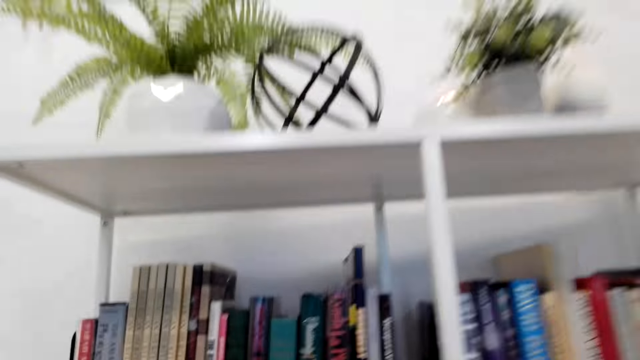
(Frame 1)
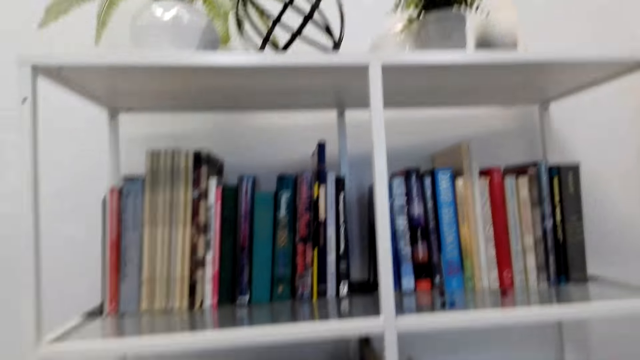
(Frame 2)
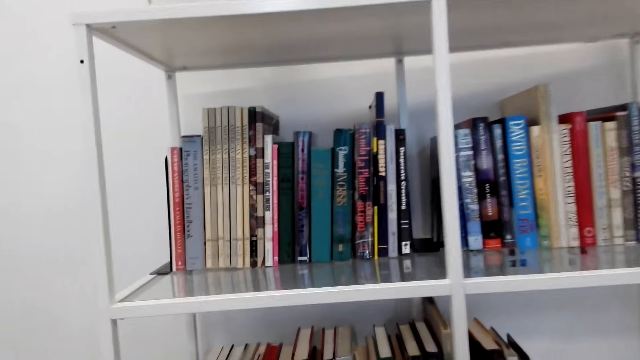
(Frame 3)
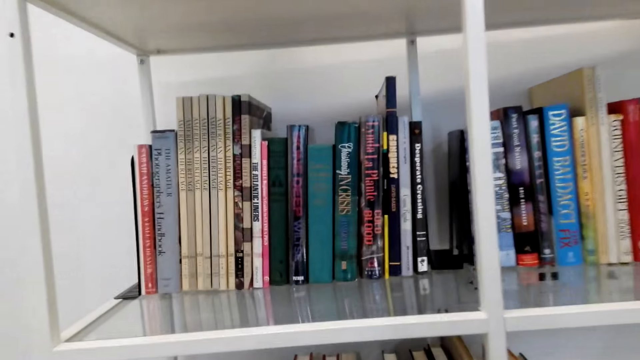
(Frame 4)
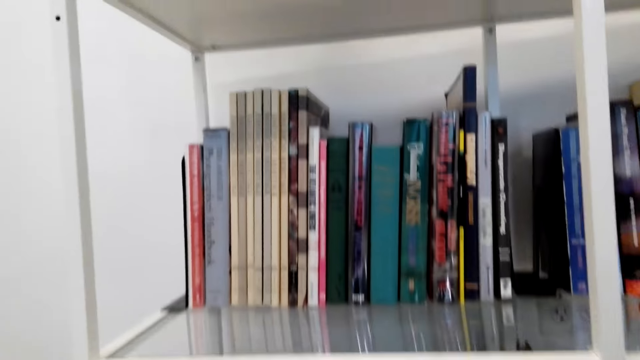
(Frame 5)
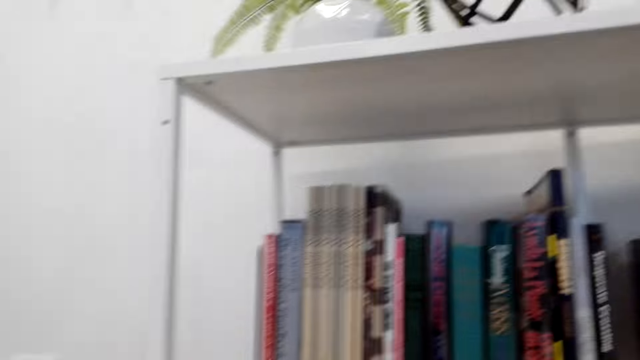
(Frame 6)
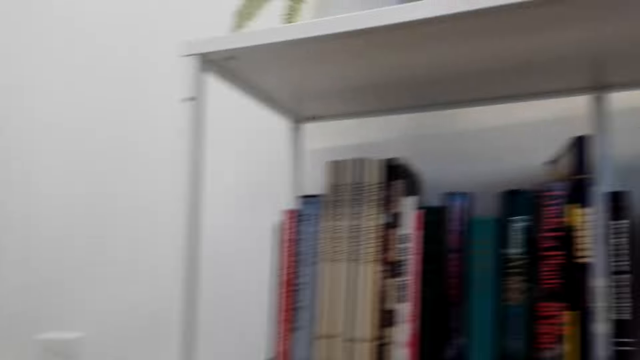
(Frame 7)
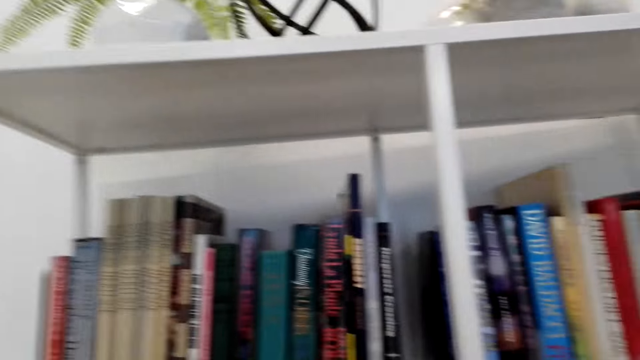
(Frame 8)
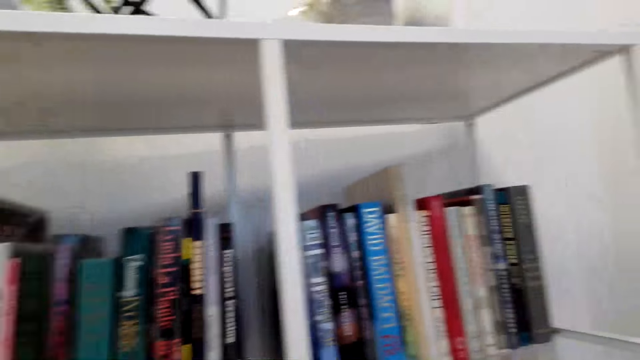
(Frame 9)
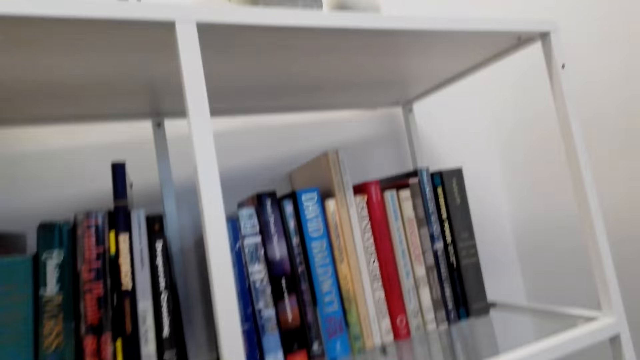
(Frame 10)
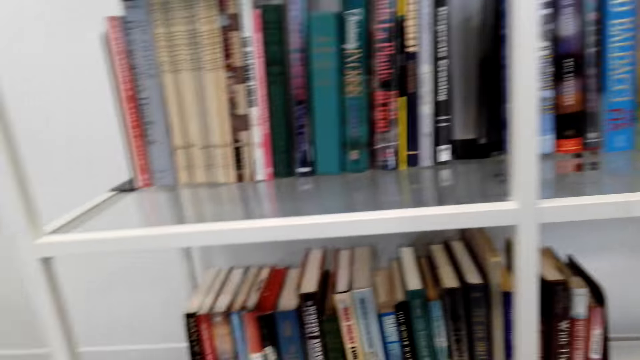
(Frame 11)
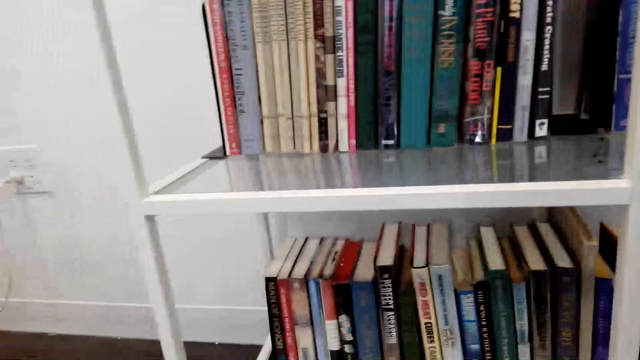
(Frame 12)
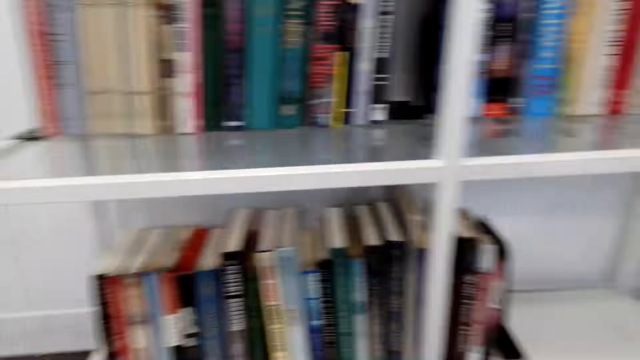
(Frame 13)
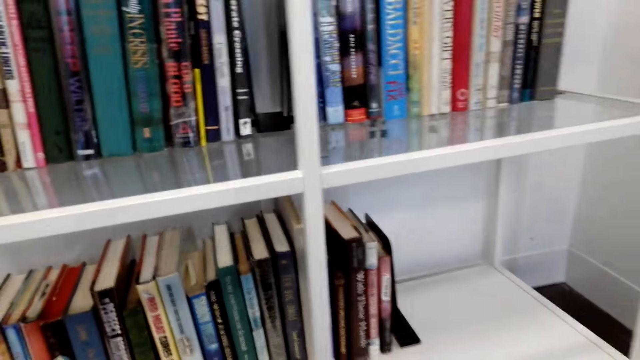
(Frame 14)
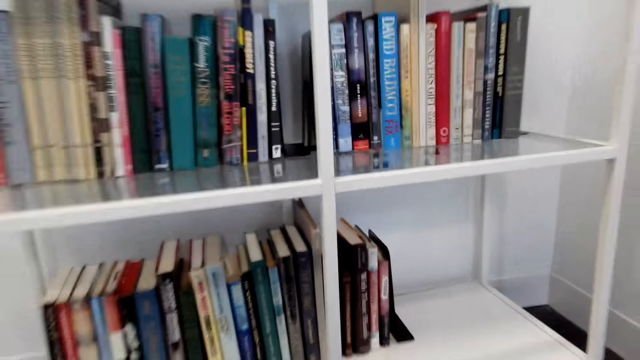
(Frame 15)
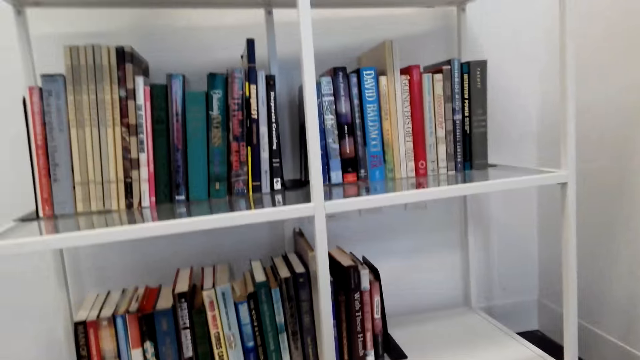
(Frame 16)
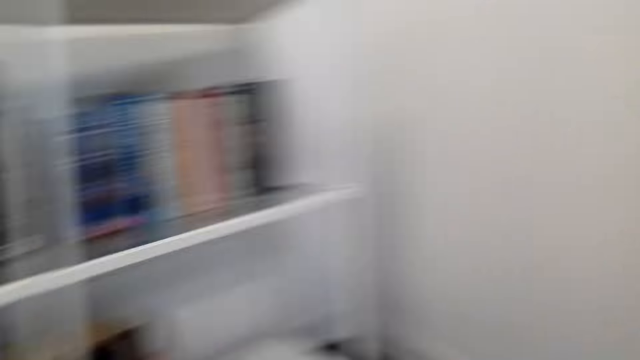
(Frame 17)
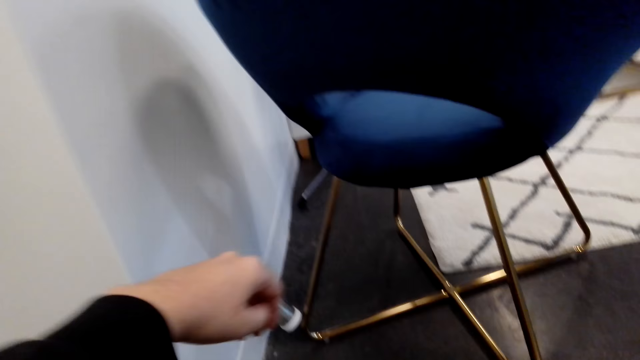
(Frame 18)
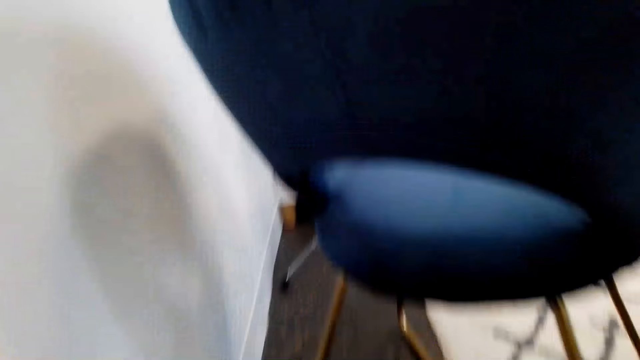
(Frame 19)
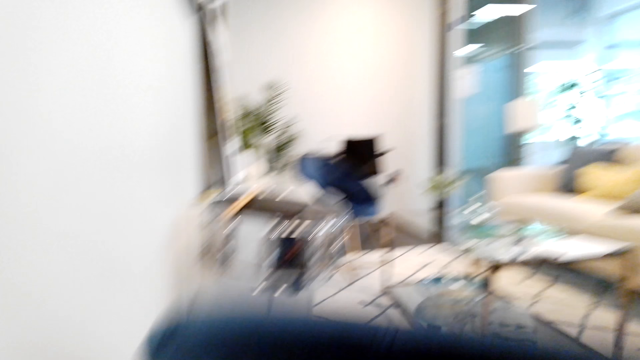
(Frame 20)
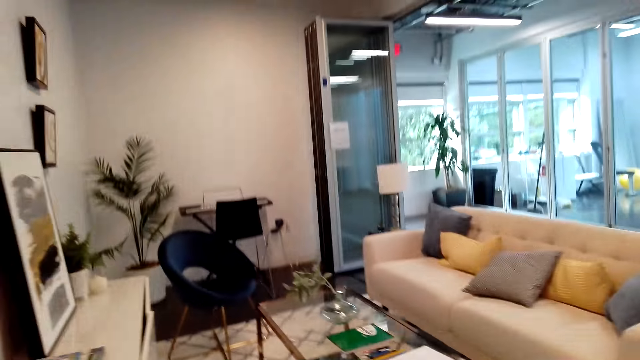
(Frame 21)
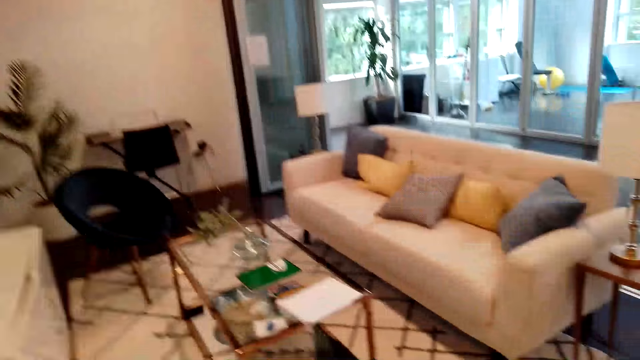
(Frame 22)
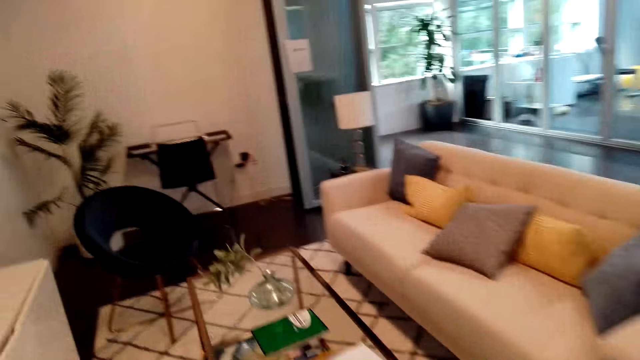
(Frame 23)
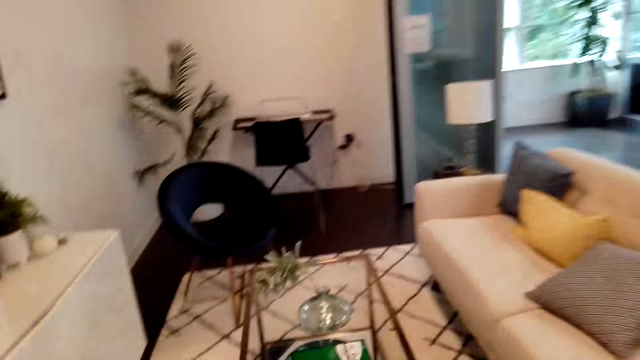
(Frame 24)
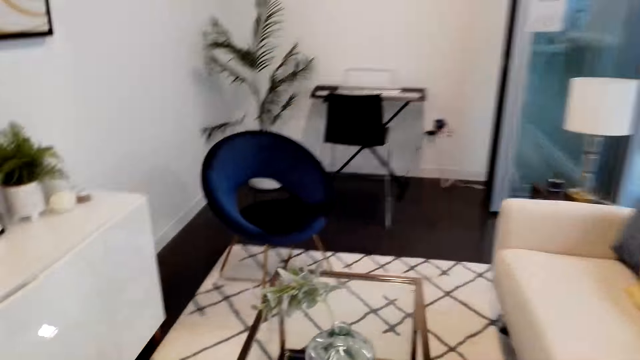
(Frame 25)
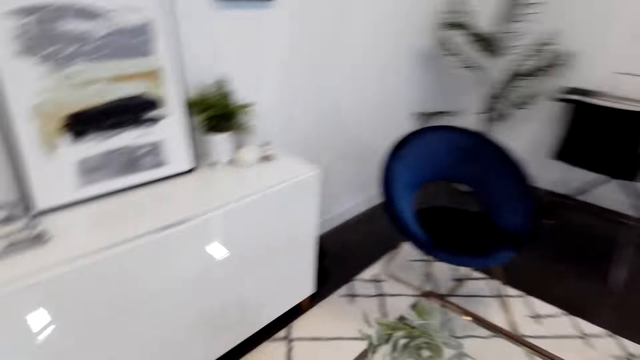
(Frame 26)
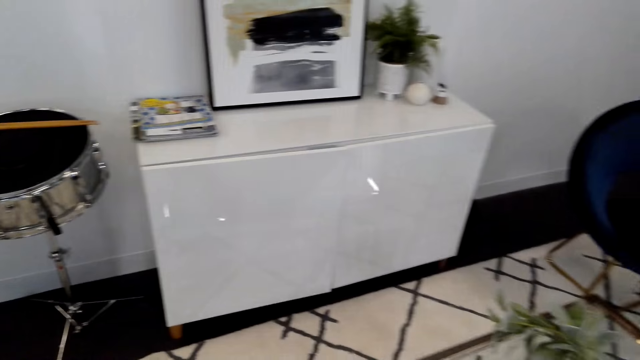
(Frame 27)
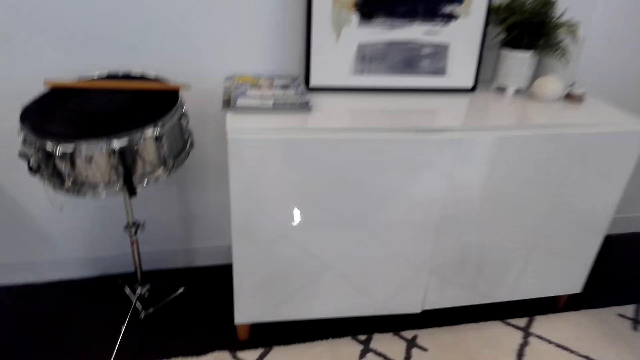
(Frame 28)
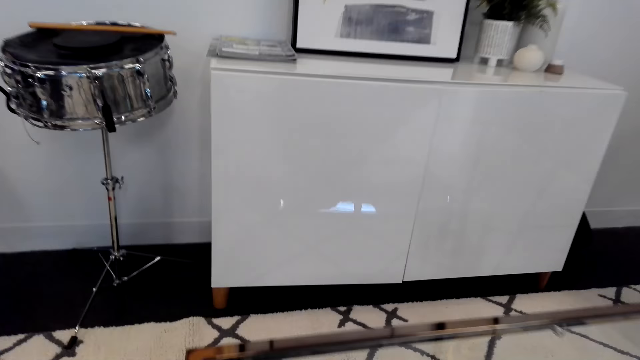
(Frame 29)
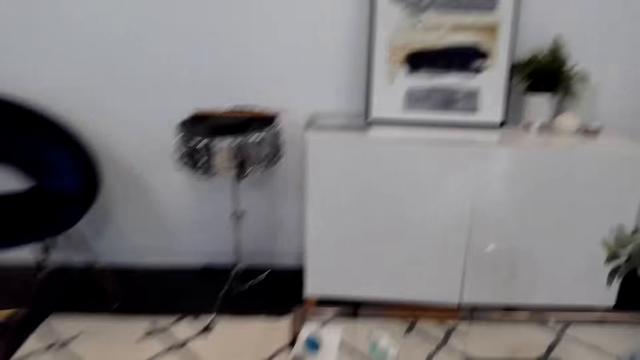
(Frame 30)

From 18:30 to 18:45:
The camera wearer stares at the books. They look at the shelf. They look around. They walk around the room. They look around.

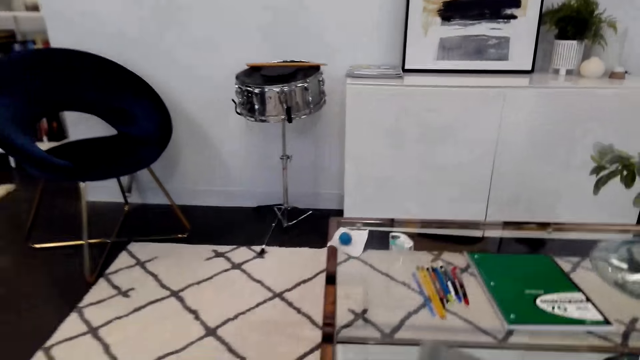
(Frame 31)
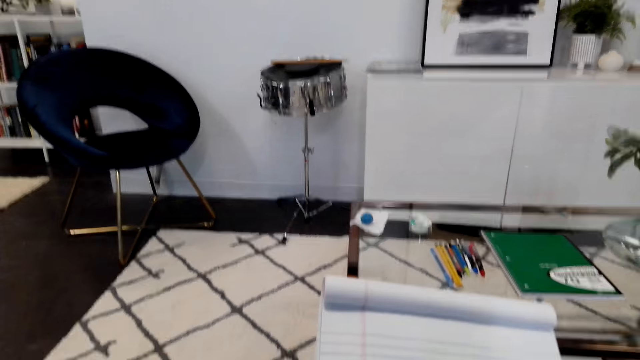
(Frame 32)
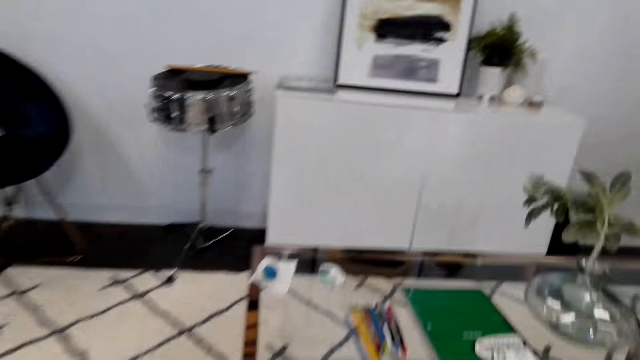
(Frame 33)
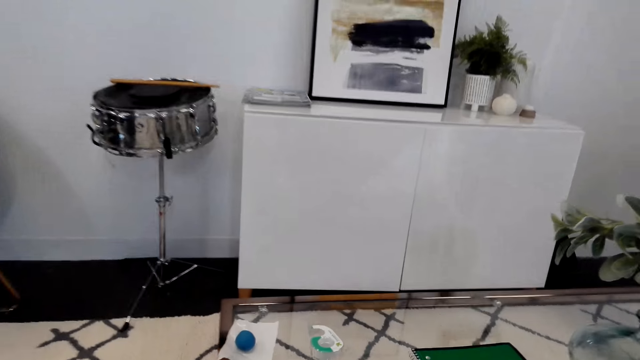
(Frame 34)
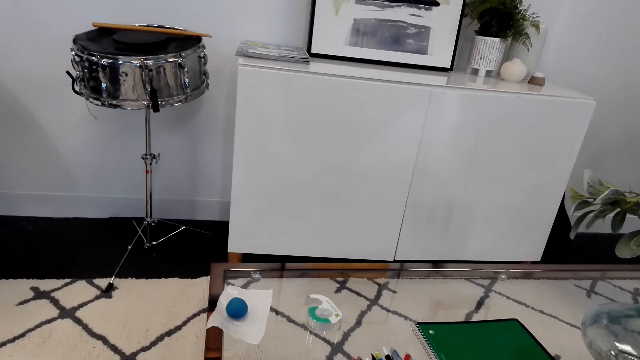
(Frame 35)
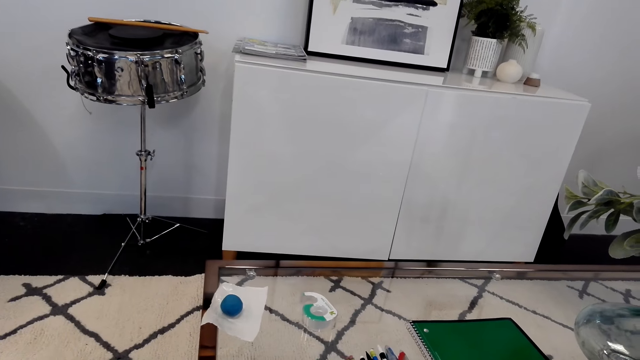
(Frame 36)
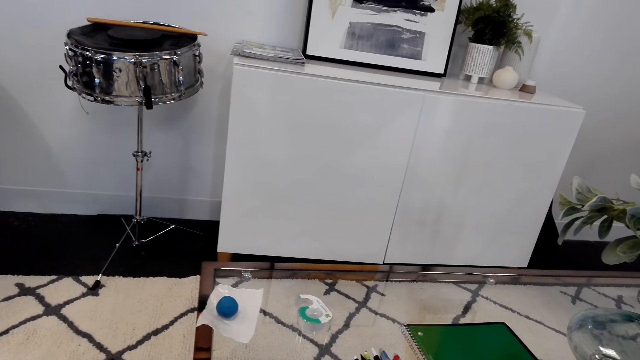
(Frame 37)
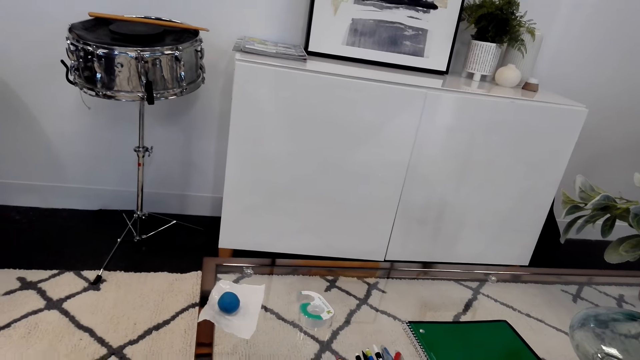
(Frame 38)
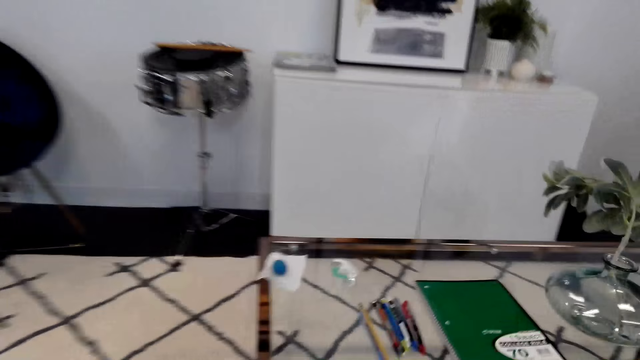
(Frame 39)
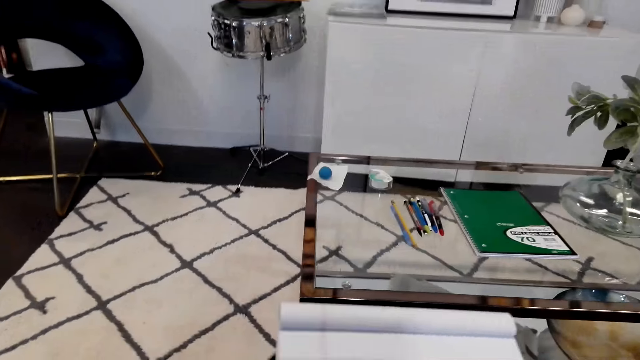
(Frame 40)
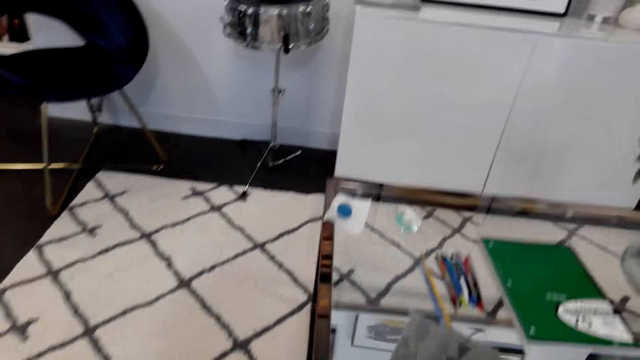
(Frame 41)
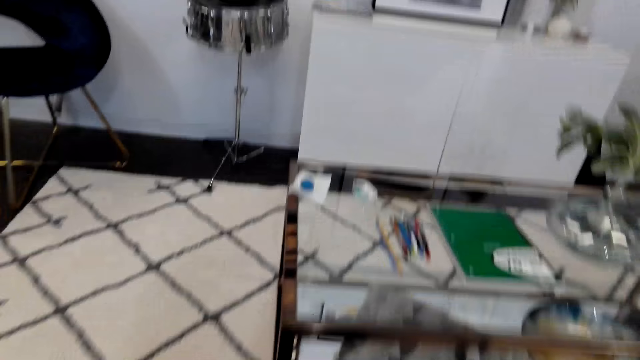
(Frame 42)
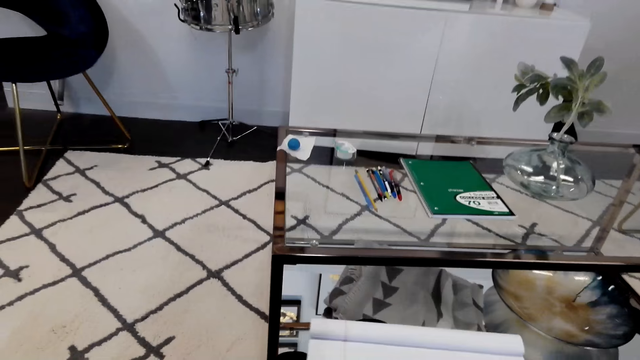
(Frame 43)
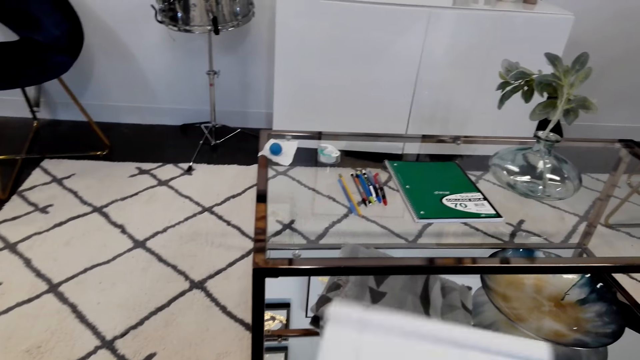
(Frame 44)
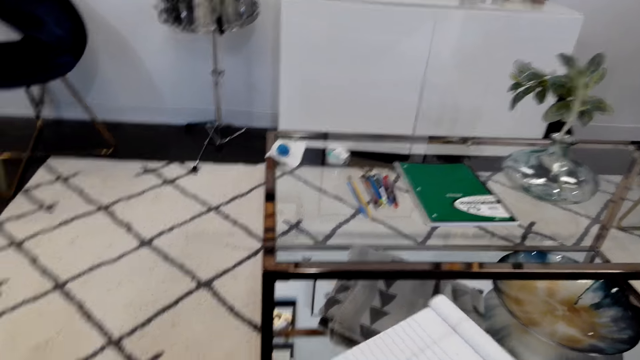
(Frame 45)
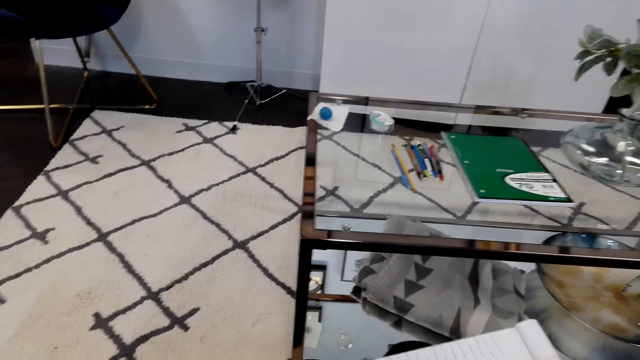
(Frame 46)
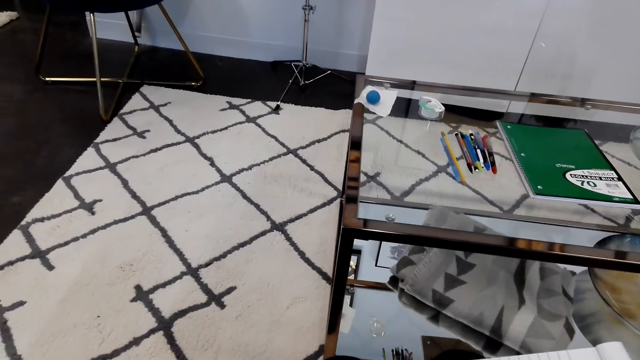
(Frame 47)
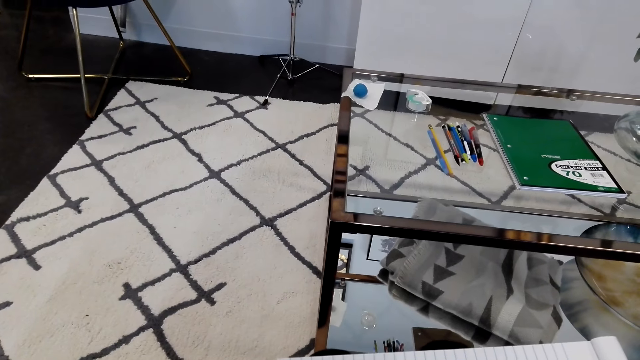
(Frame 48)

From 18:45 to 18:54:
The camera wearer holds the book. They look at the book. They look around. They pick up a pencil. They stare at the book. They look around. They turn the book.
